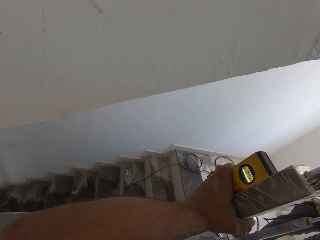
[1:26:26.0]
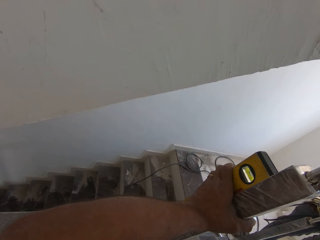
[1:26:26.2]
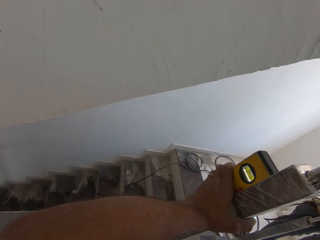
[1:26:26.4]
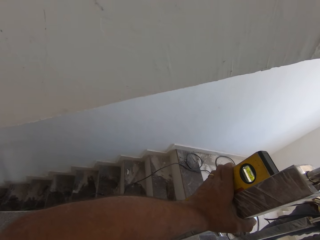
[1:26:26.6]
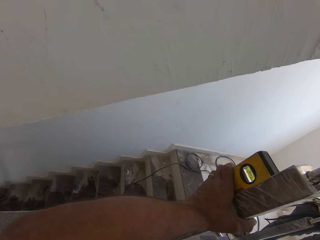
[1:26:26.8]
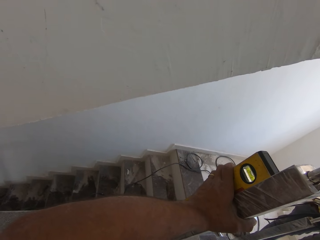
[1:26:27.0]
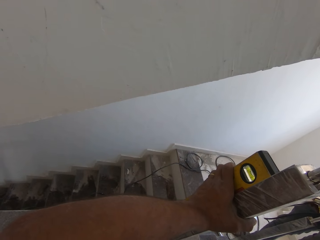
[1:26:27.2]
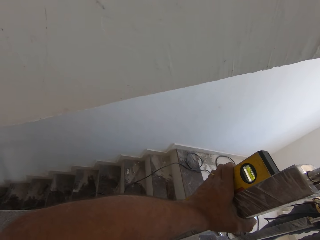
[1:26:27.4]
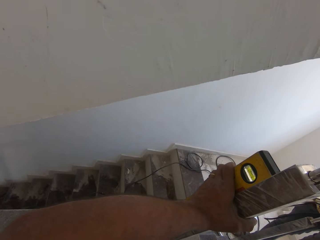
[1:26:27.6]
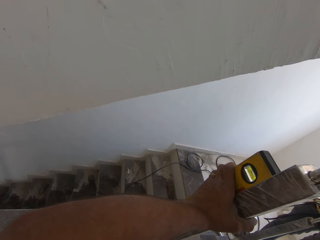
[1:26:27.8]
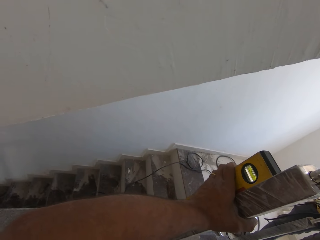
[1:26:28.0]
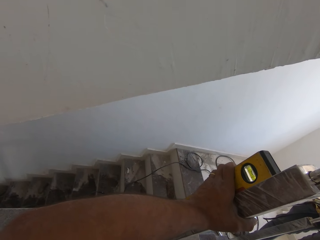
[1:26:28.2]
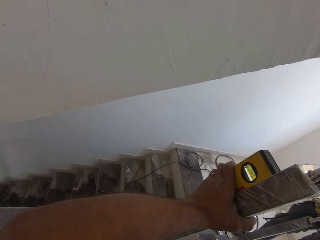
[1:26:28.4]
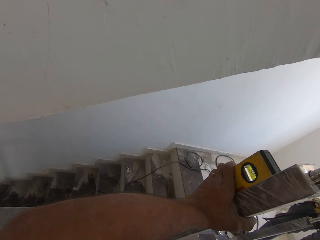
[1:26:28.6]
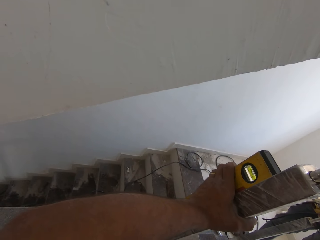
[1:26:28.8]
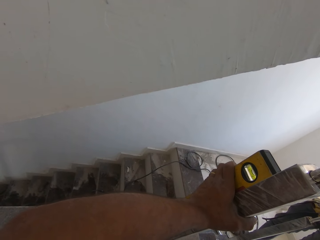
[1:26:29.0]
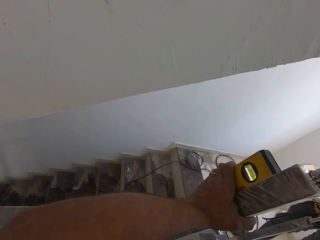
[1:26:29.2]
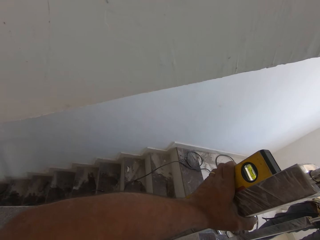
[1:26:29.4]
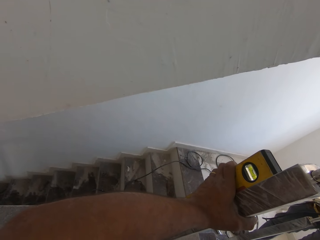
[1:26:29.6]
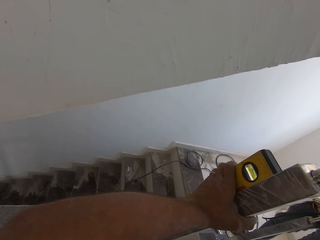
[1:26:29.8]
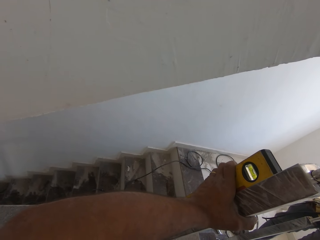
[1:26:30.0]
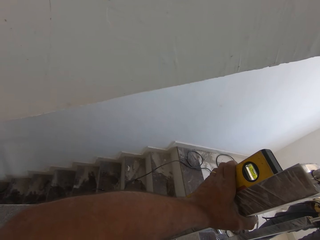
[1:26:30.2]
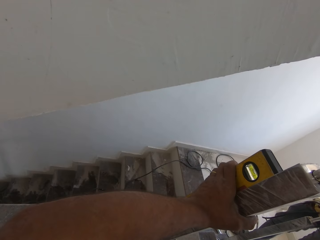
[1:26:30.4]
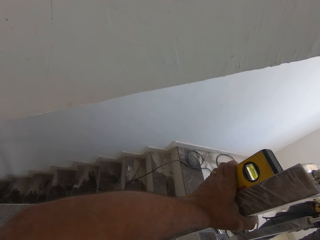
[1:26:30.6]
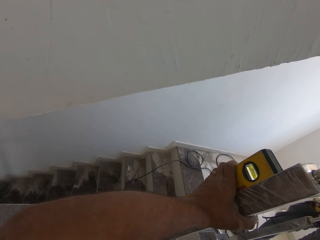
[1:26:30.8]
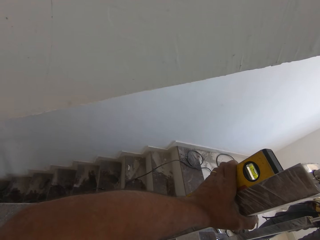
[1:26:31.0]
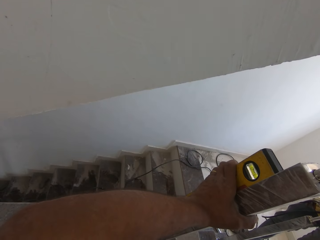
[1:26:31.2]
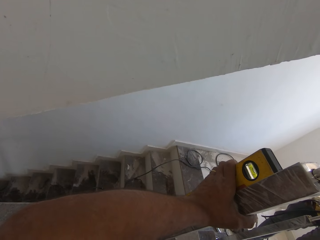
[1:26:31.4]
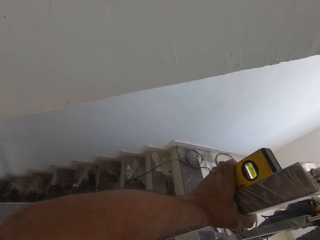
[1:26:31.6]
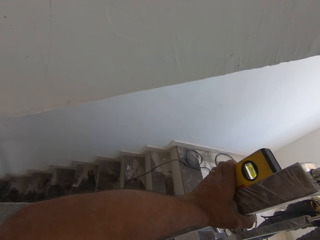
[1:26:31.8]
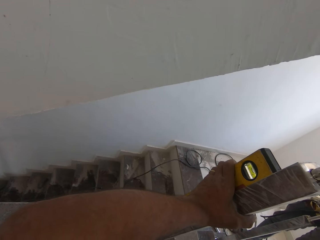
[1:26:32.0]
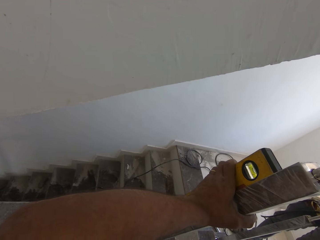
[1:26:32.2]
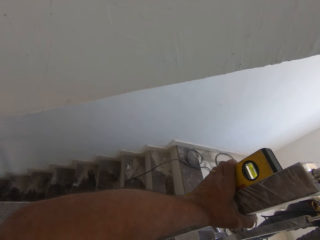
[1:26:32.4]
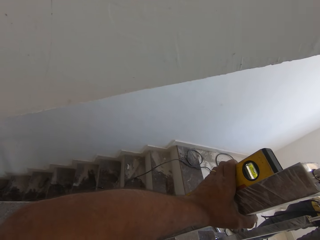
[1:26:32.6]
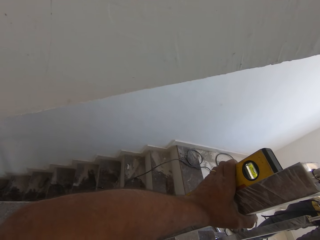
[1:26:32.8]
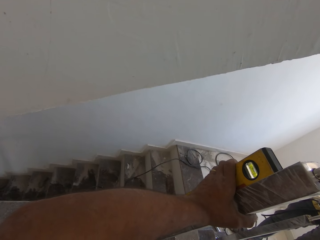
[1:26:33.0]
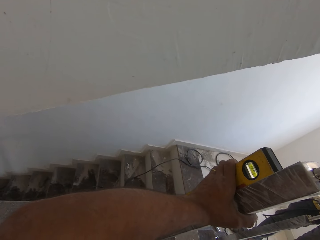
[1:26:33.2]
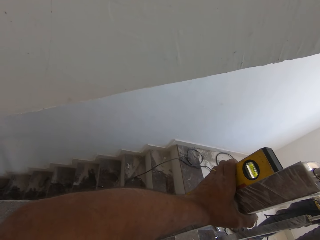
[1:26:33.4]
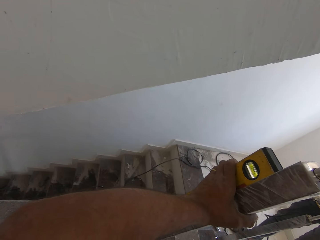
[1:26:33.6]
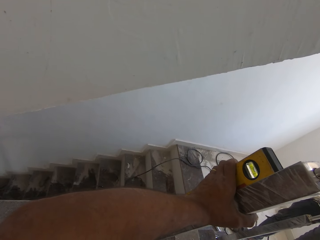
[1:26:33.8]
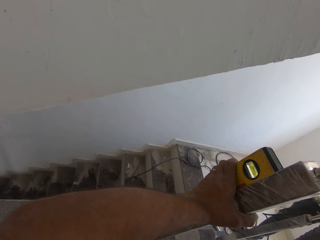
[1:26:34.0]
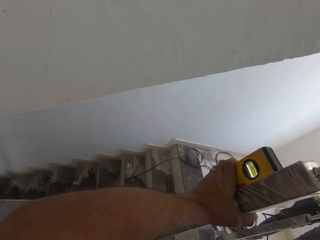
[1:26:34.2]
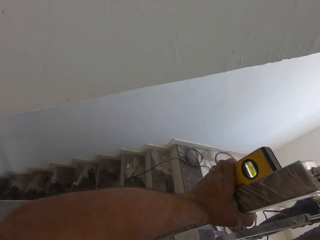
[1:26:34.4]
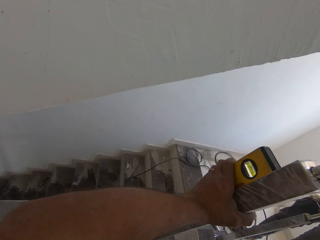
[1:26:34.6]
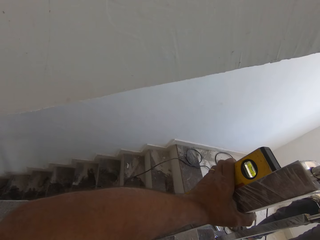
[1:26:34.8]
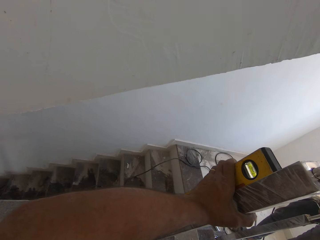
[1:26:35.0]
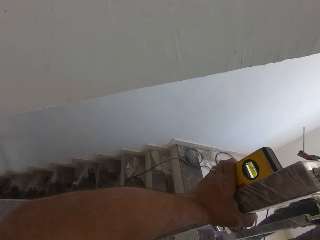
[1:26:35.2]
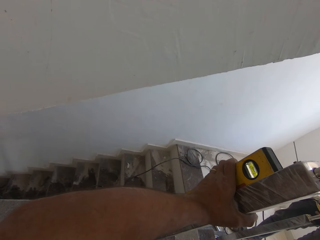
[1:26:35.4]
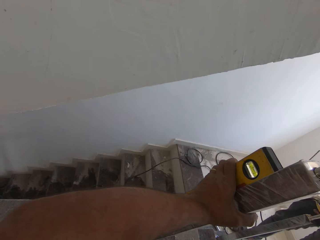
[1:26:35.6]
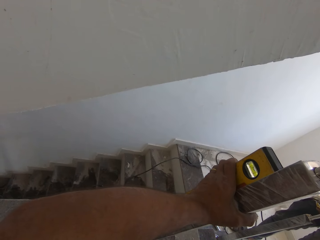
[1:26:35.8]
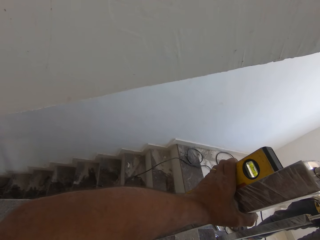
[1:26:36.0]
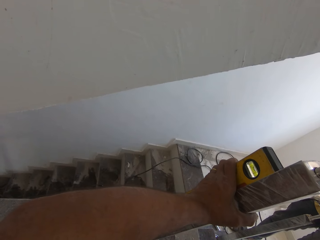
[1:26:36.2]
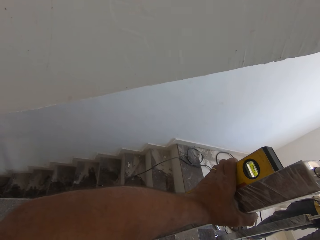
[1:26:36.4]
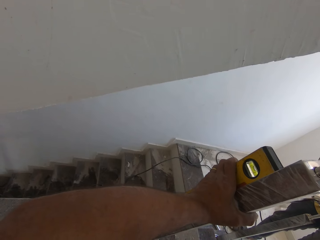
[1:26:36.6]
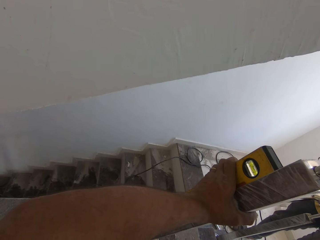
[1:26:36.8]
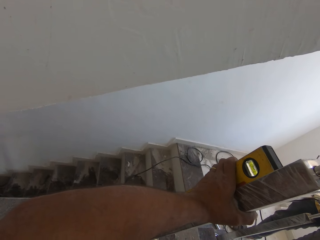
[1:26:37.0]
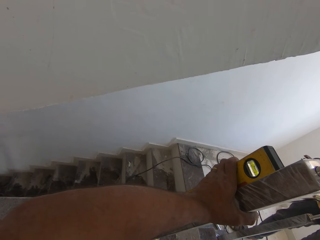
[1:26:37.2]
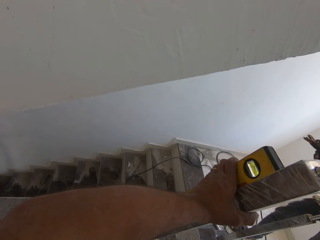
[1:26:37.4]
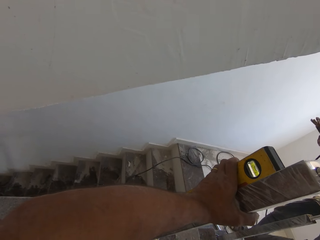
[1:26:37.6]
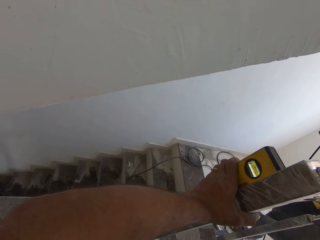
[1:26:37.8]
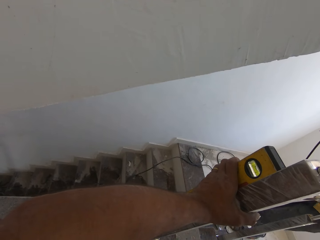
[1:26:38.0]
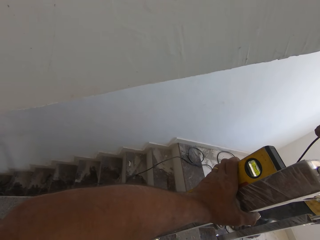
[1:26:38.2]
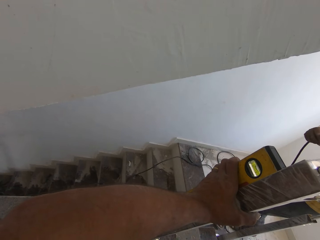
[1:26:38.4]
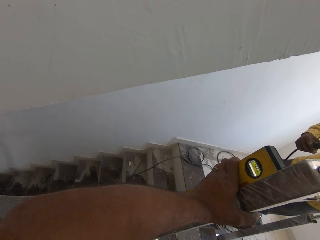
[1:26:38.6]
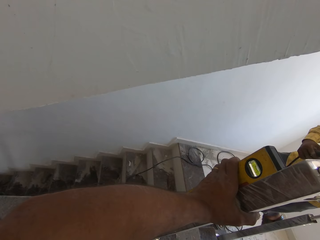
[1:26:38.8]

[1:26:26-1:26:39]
The man holds a welding torch on the welding earth clamp with his right hand.

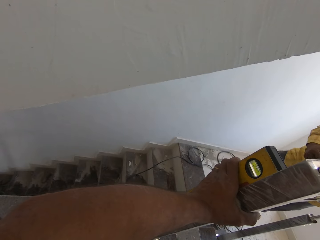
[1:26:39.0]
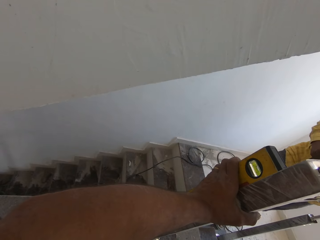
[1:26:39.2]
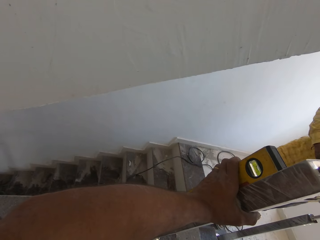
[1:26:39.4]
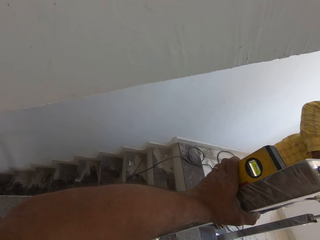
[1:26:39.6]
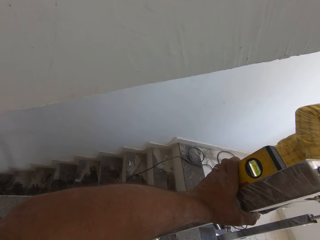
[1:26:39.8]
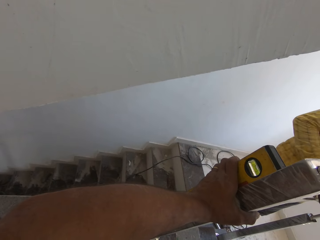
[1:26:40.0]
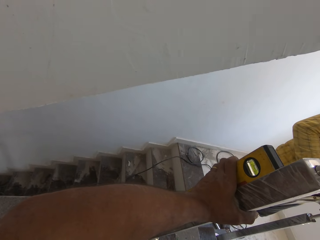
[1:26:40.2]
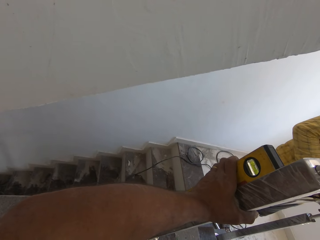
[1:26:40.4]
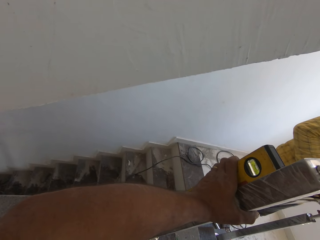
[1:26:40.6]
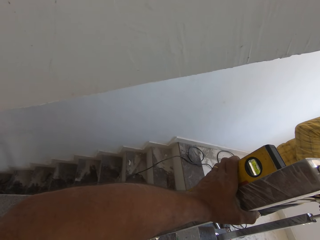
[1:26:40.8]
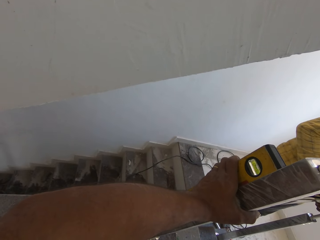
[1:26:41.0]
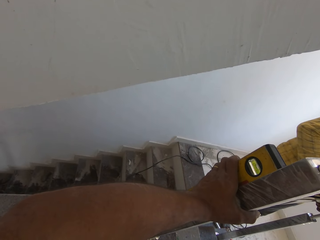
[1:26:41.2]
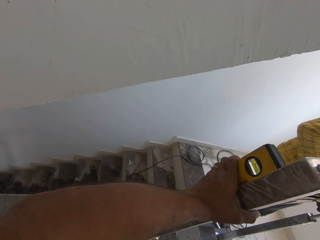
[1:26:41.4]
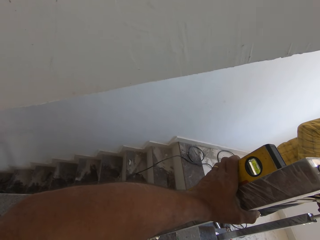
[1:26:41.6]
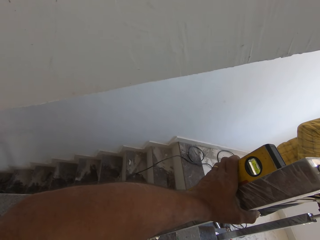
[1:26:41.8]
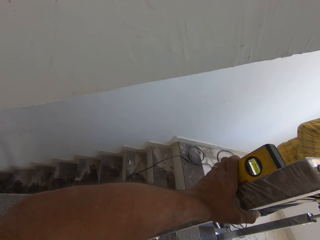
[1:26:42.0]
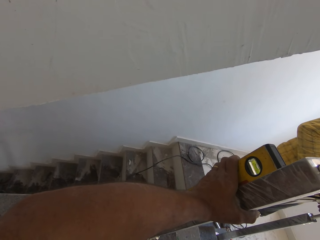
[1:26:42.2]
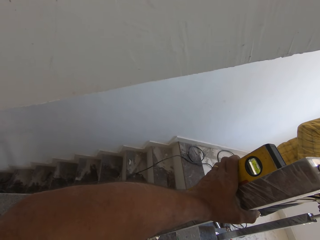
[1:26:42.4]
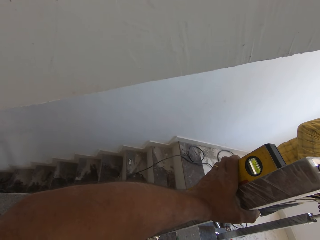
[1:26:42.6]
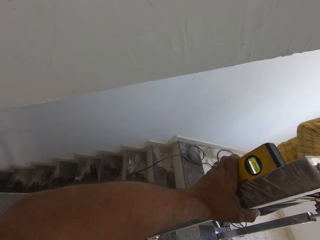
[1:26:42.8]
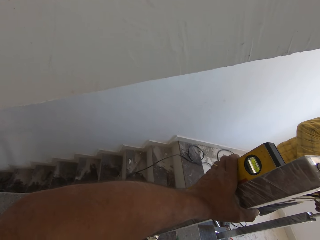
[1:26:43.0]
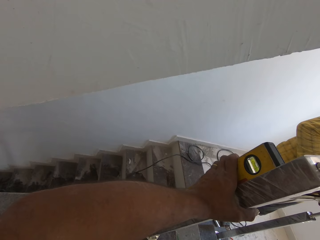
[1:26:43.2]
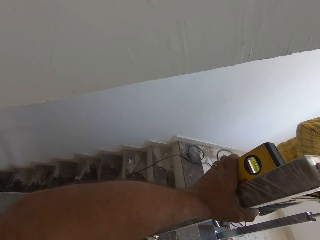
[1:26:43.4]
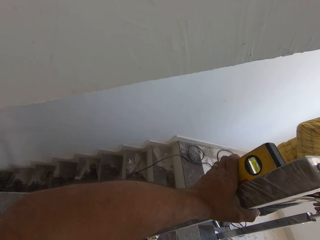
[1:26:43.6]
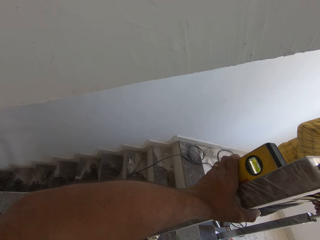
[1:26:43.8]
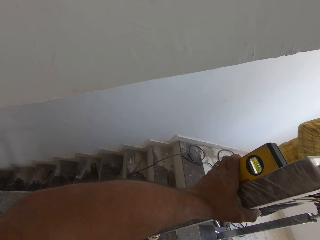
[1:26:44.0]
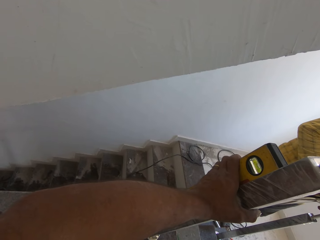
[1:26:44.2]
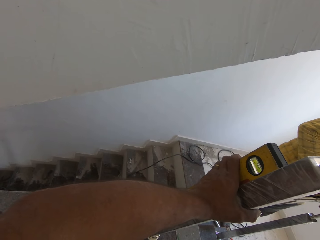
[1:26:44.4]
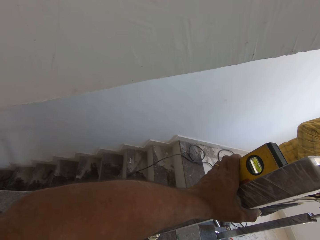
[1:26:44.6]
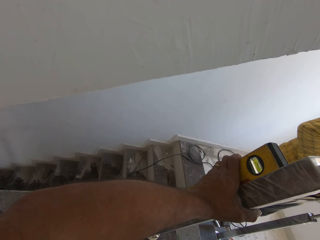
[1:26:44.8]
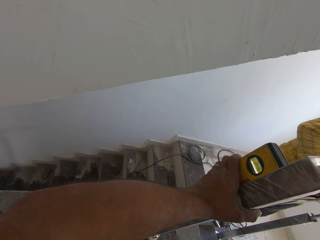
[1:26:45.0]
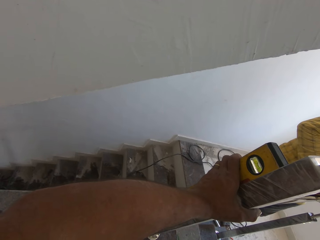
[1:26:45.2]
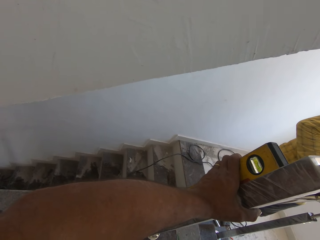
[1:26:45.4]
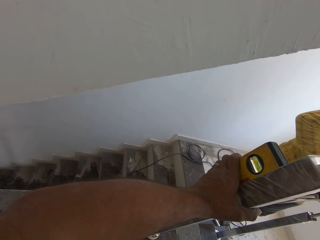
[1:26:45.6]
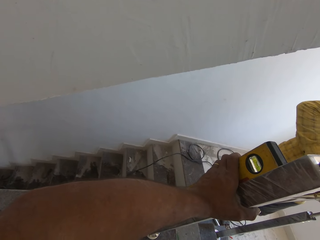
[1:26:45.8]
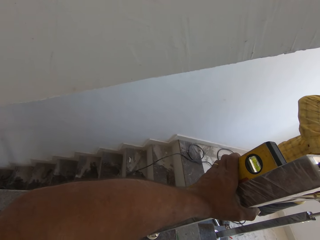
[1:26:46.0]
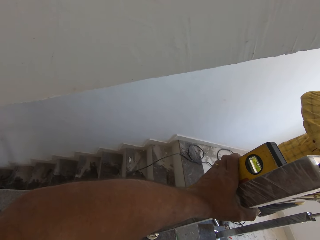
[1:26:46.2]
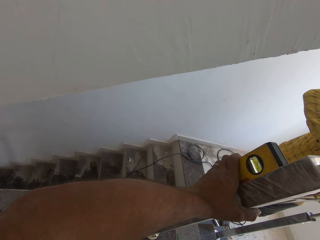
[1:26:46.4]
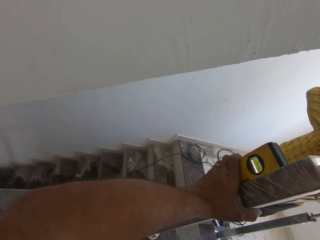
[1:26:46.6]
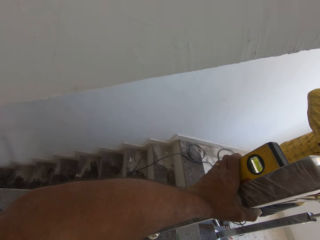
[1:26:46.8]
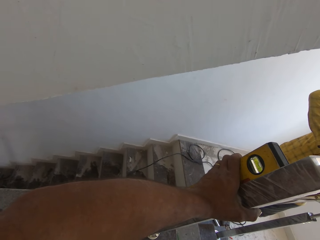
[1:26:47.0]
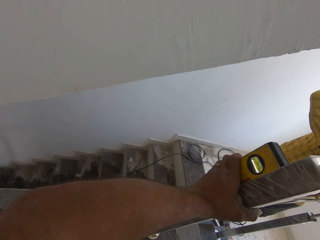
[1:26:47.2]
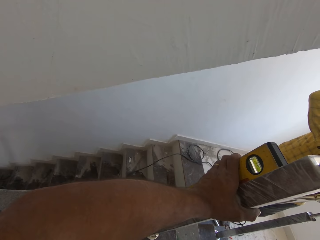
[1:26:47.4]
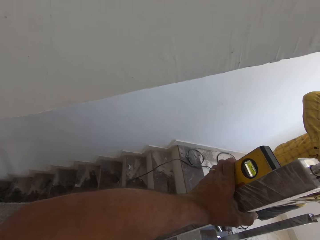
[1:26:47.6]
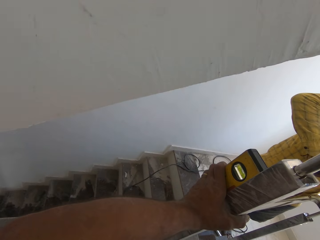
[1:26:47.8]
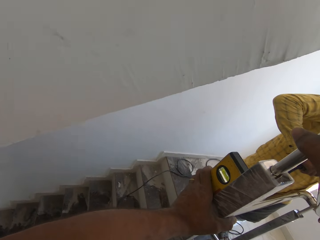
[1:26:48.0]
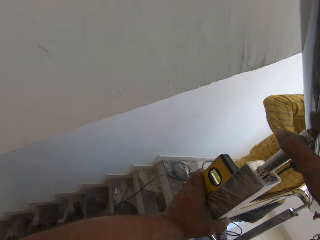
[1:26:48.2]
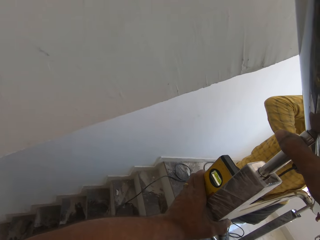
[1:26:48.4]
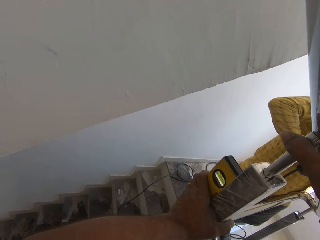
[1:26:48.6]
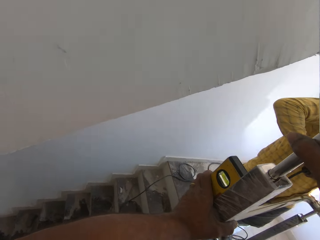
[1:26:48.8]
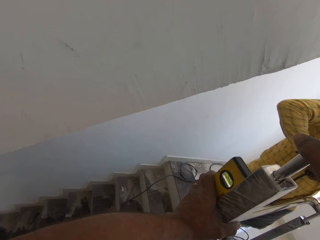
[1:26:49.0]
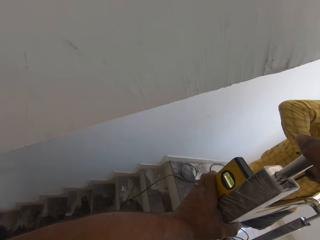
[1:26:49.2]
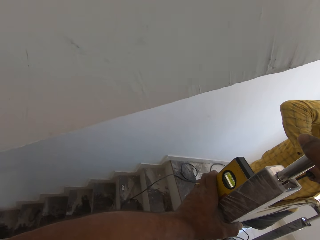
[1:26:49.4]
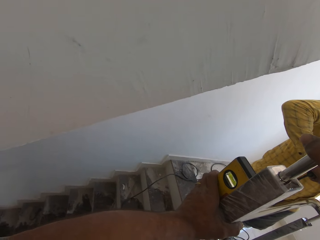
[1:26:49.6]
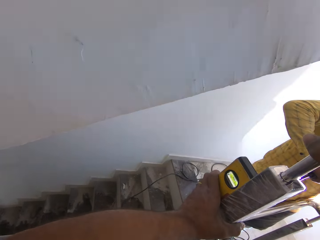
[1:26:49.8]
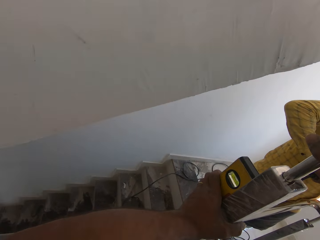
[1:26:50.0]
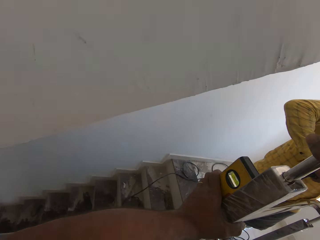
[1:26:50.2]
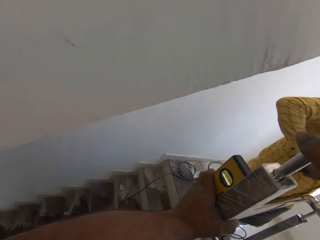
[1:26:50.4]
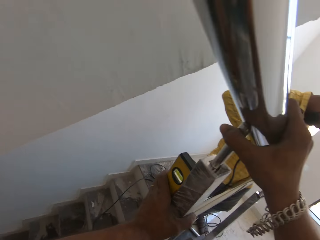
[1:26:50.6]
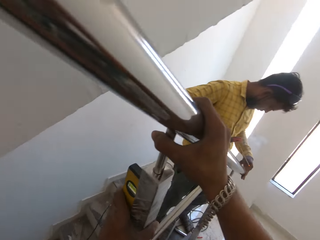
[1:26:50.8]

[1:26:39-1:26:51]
The man adjusts the balusters with his left hand. The man hits the balusters with the welding torch on the welding earth clamp in his right hand. The man welds the balusters with the welding torch on the welding earth clamp with his right hand.
